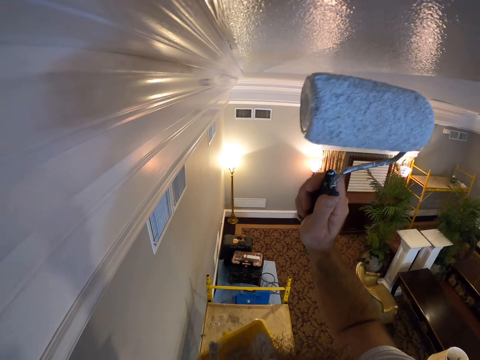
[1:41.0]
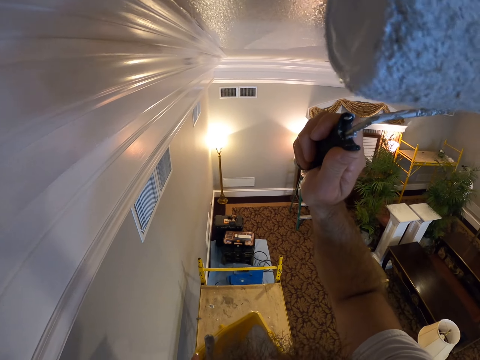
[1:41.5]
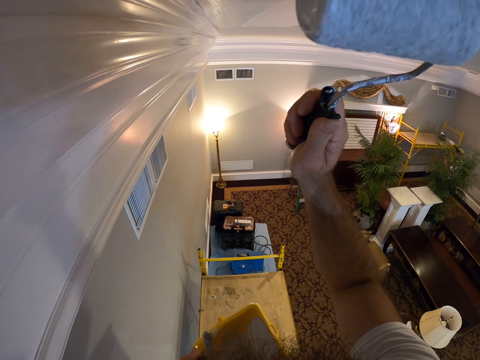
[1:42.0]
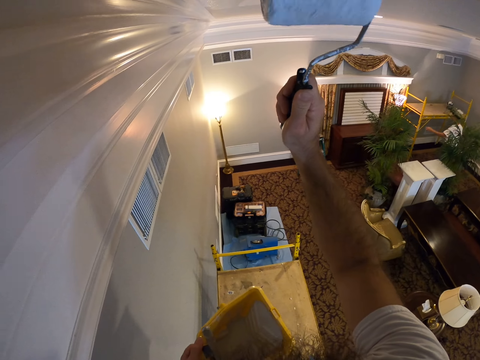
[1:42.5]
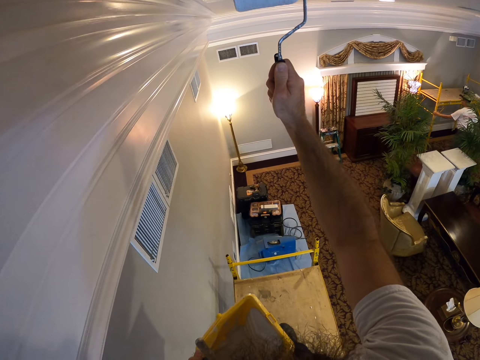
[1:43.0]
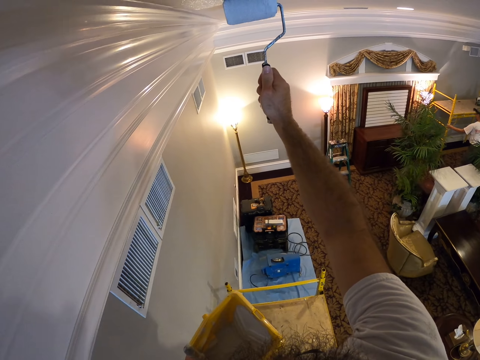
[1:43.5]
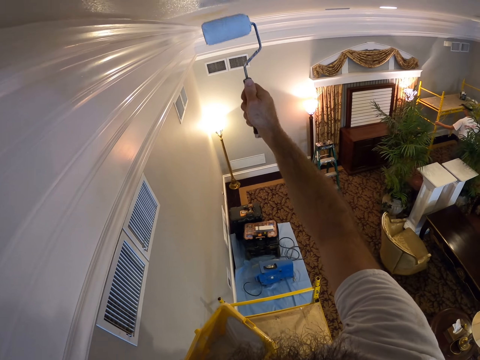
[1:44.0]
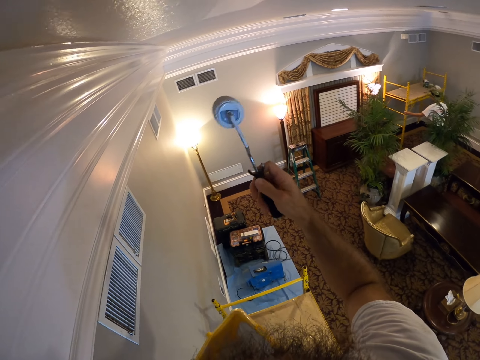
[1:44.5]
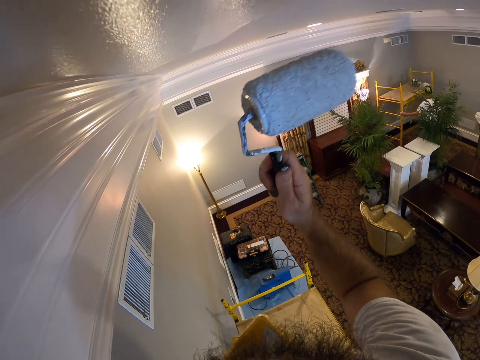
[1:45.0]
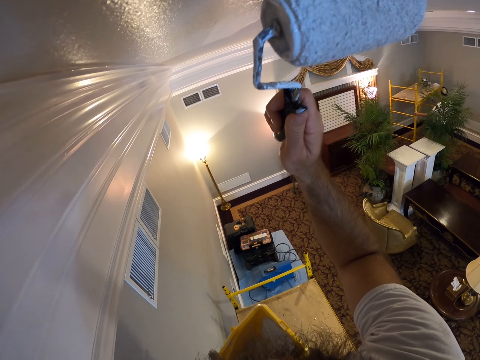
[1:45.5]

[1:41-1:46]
The camera wearer paints the ceiling. The man moves the platform ladder with both hands.

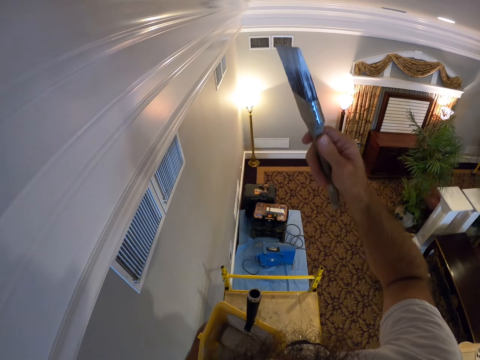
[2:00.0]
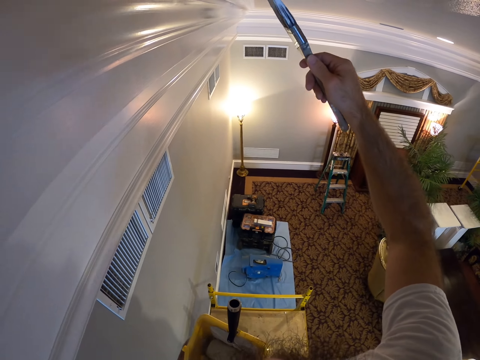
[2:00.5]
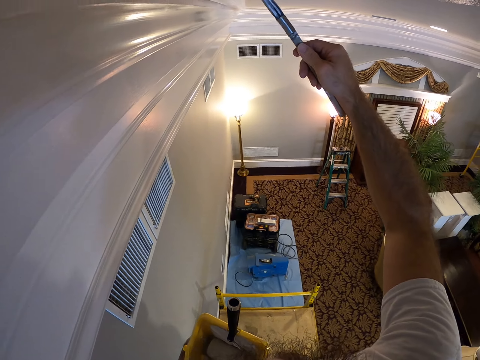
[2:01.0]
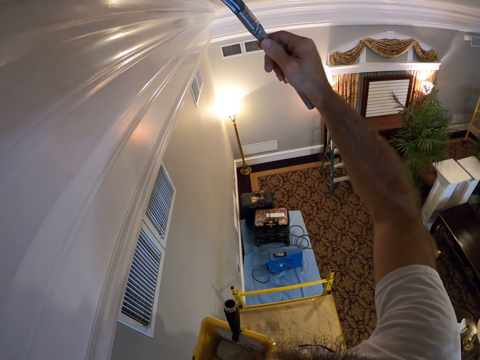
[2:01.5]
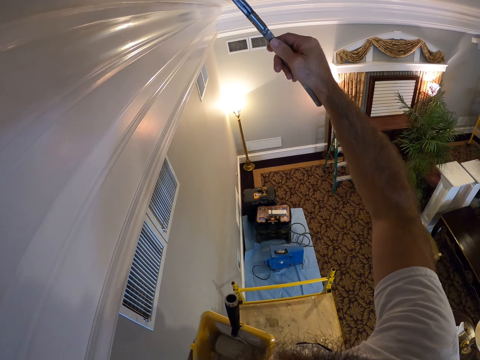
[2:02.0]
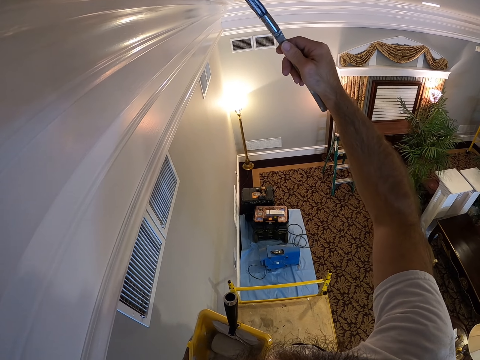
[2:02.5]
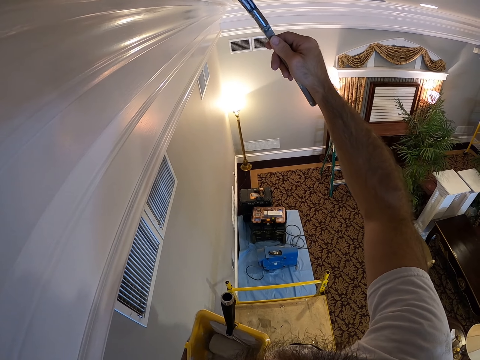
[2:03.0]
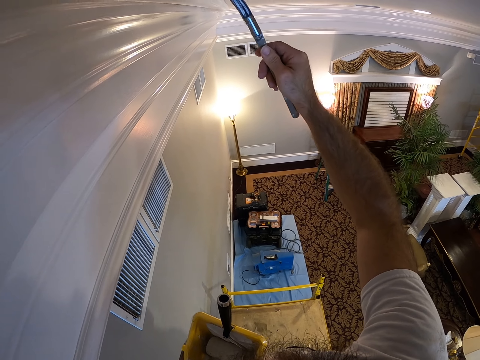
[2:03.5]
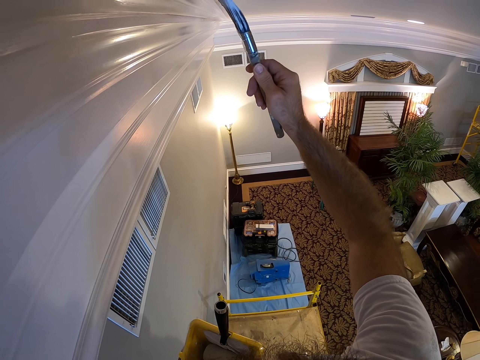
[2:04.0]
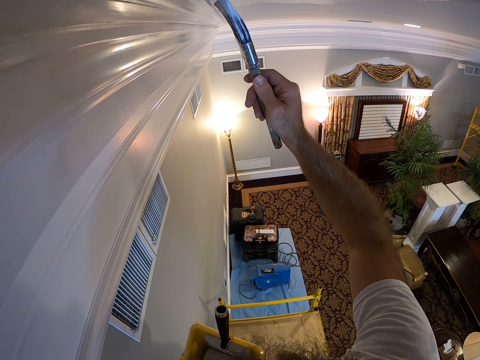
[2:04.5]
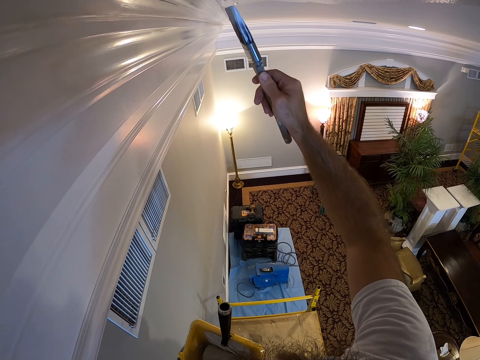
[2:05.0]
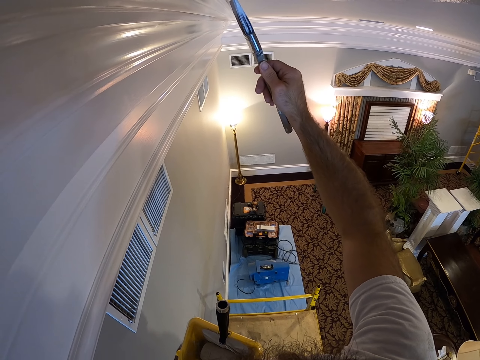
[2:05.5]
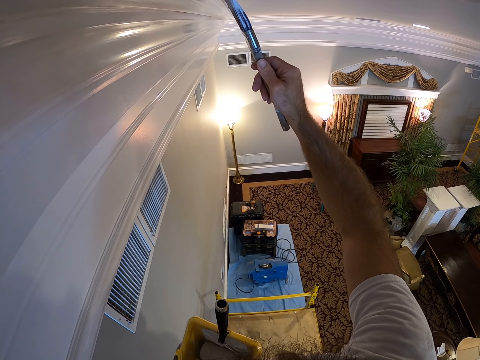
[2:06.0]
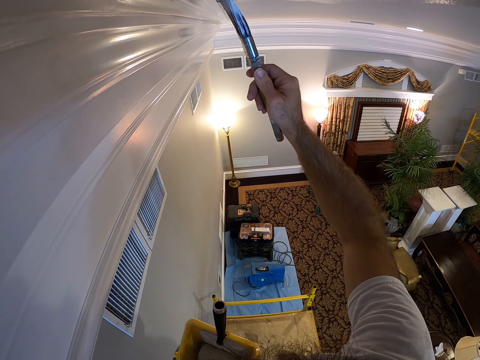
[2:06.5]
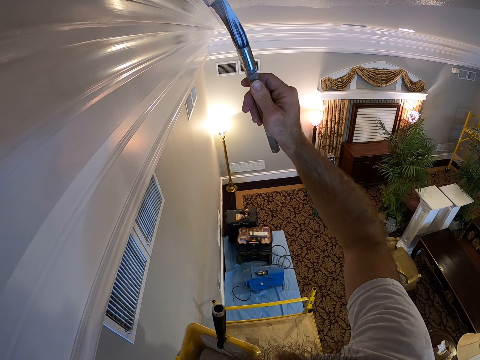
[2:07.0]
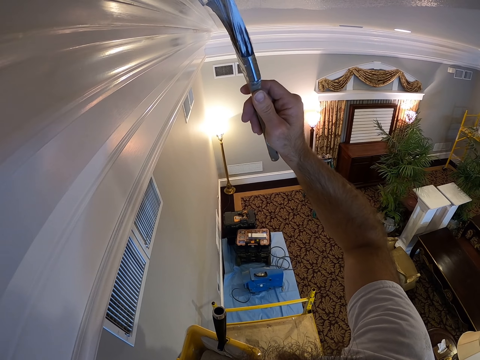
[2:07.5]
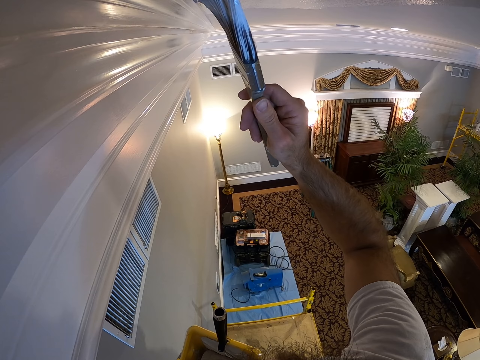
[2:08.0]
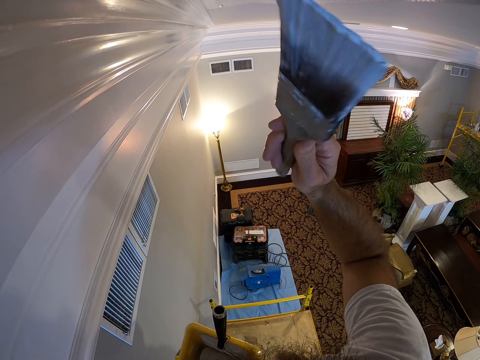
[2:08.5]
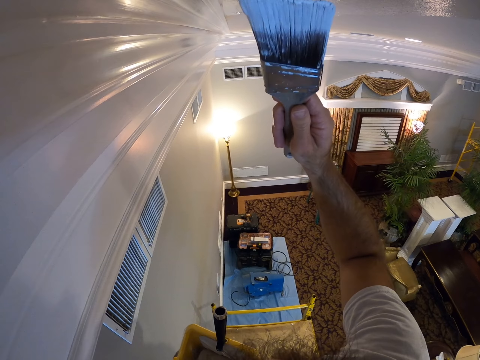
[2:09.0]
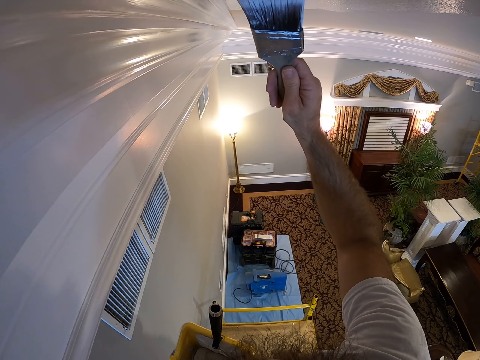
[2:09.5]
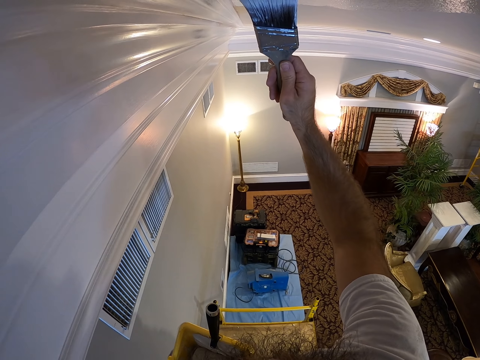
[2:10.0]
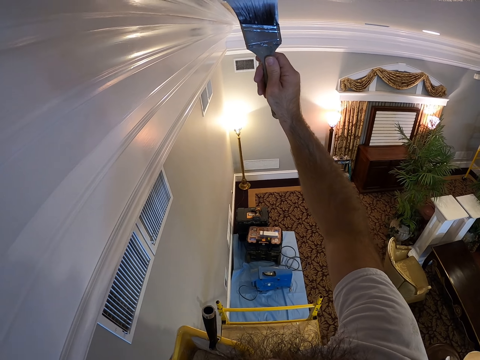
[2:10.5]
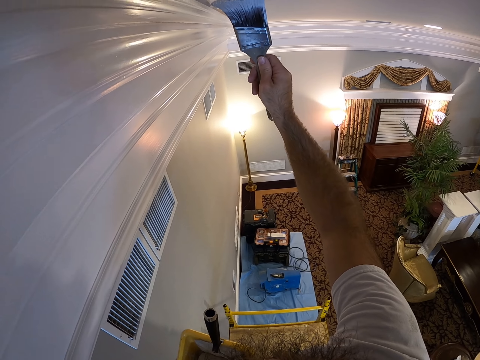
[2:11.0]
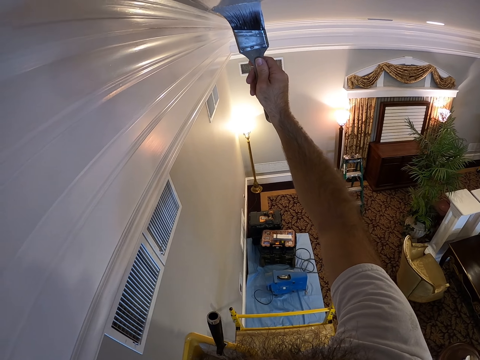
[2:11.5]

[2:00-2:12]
The camera wearer paints the ceiling with the paintbrush in his right hand.

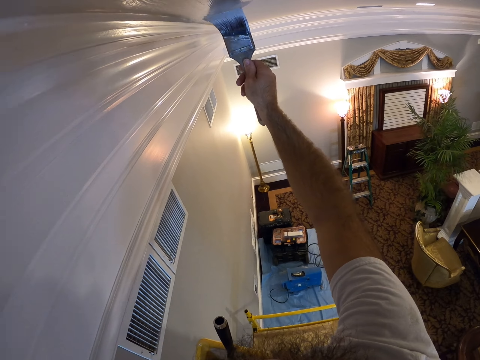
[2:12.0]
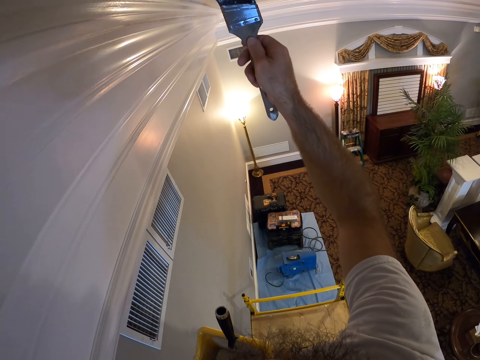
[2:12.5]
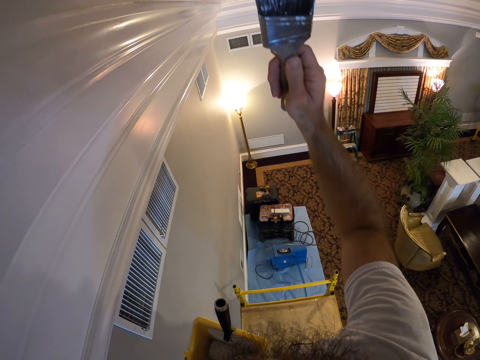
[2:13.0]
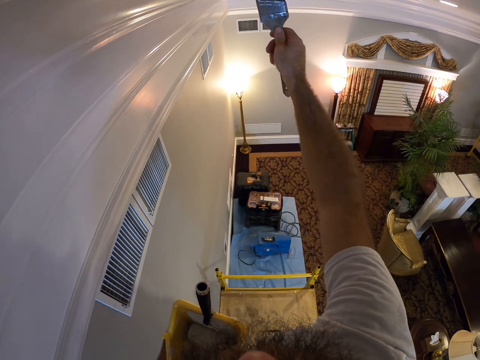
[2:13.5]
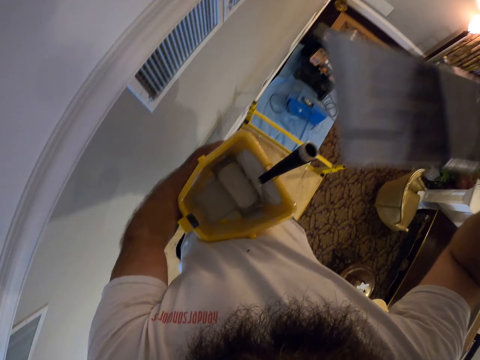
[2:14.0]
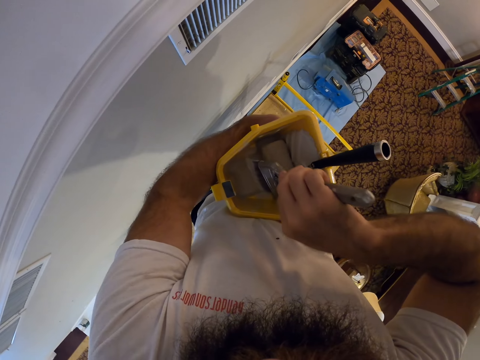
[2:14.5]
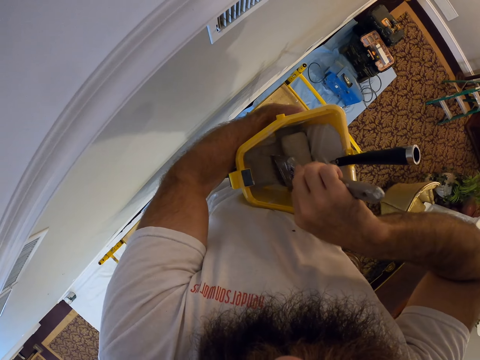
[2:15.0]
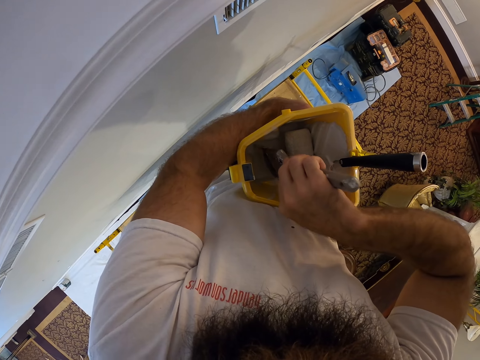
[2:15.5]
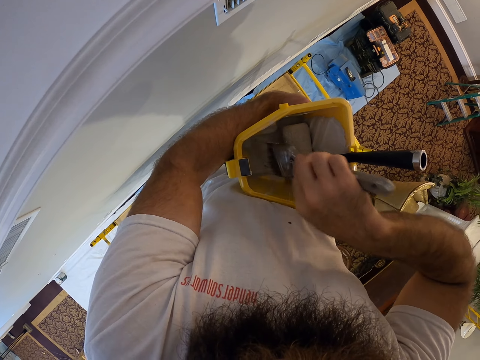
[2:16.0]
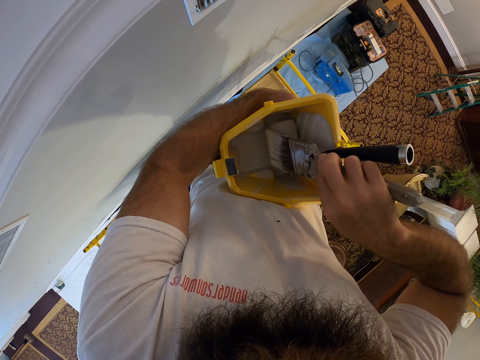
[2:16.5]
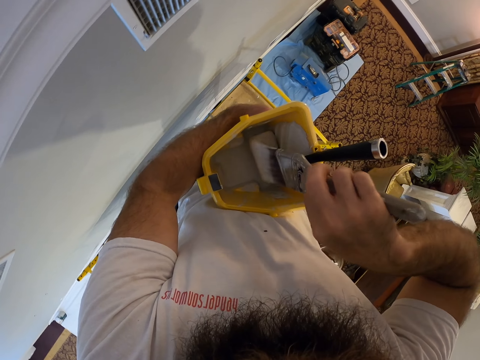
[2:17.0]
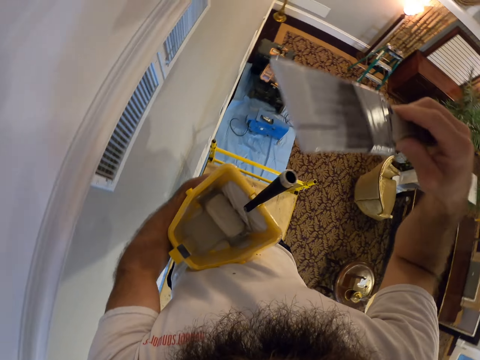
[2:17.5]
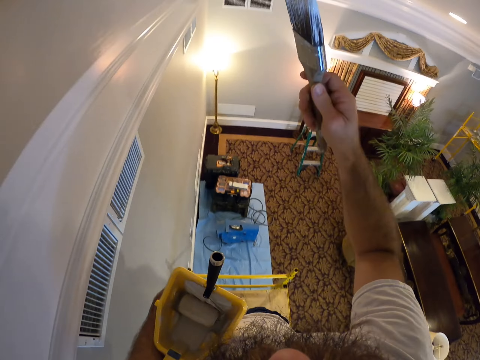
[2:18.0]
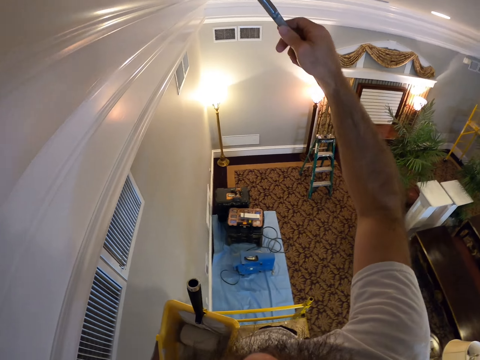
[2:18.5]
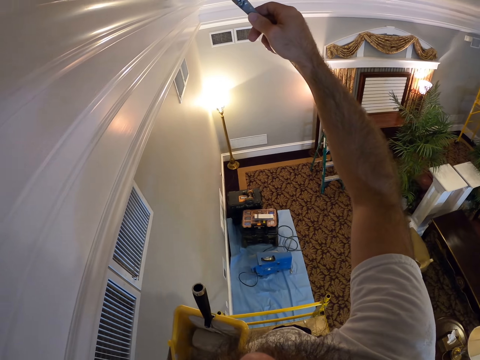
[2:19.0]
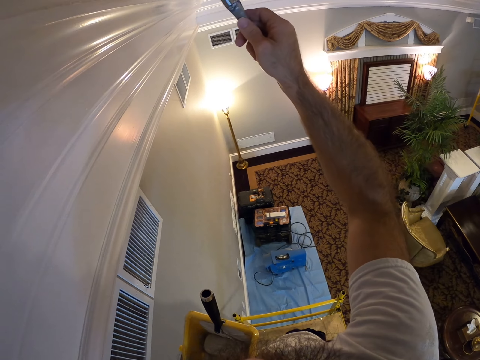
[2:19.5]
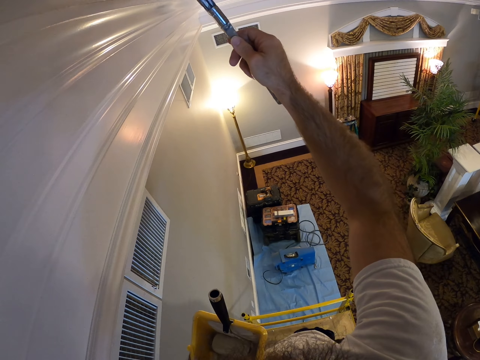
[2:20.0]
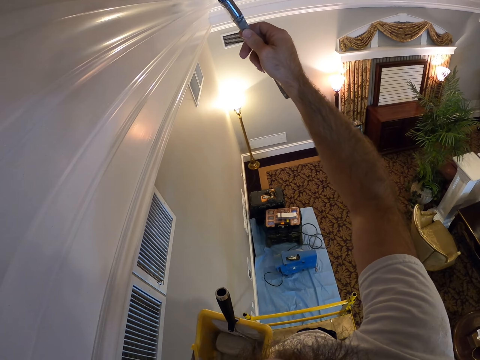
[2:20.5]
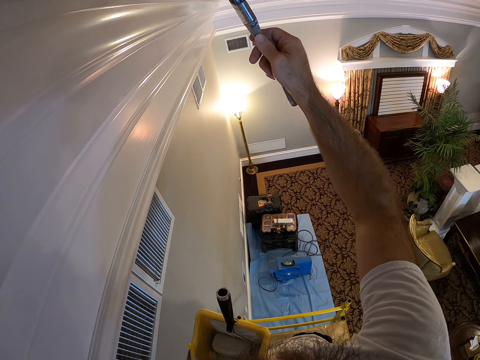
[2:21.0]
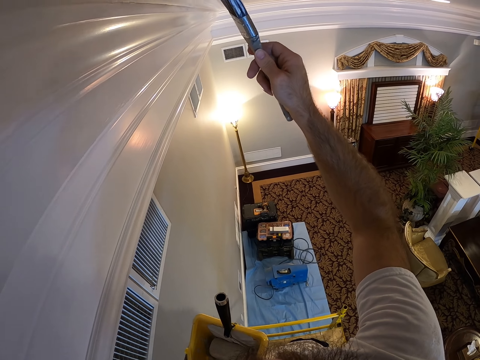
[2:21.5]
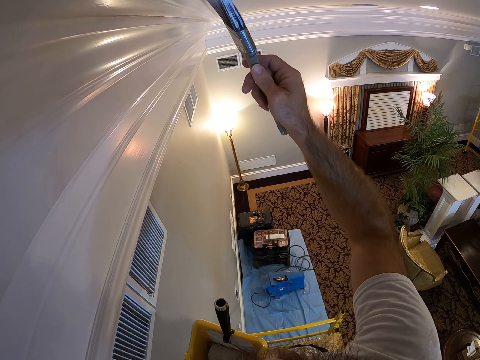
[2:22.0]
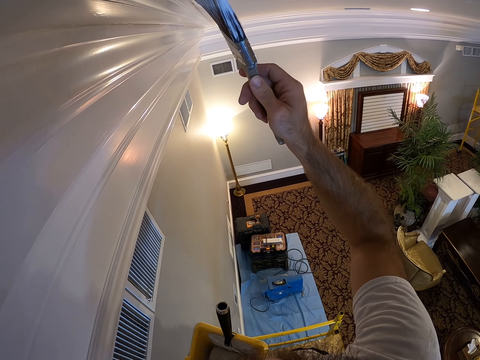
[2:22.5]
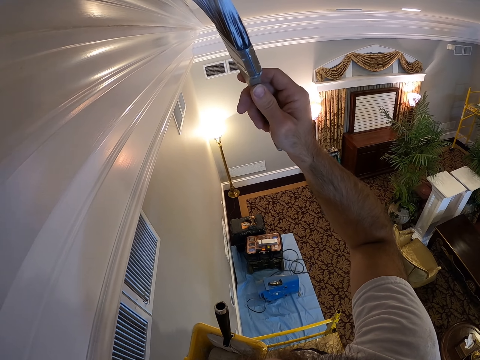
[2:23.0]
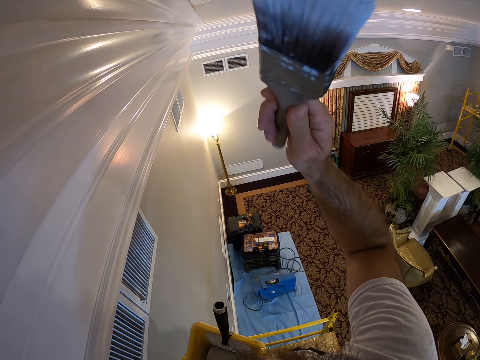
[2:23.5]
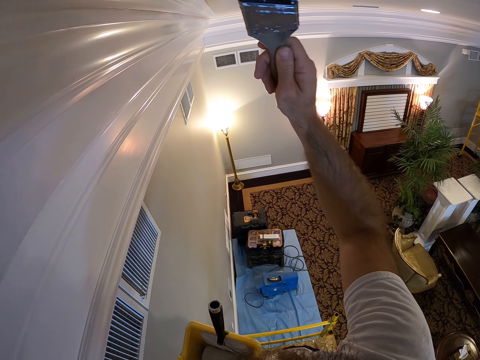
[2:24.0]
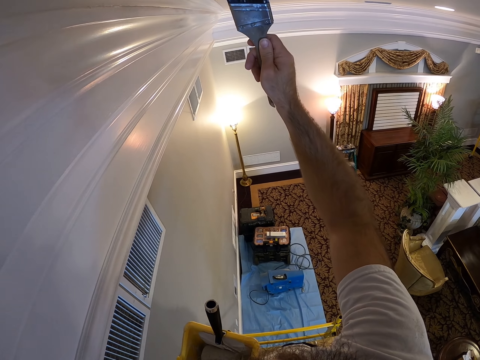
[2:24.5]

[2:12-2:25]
The camera wearer dips the paintbrush in his right hand in the container or tin in his left hand. He slides the paintbrush in his right hand against the paint roller in the container in his left hand. He removes the paintbrush from the tin. He paints the ceiling with the paintbrush in his right hand.
